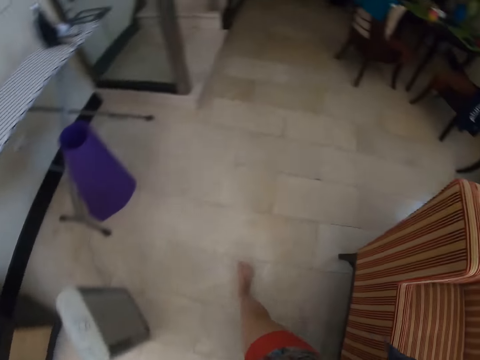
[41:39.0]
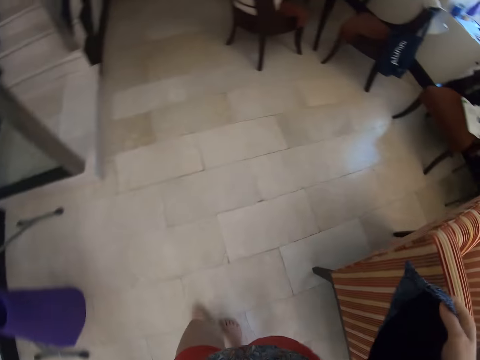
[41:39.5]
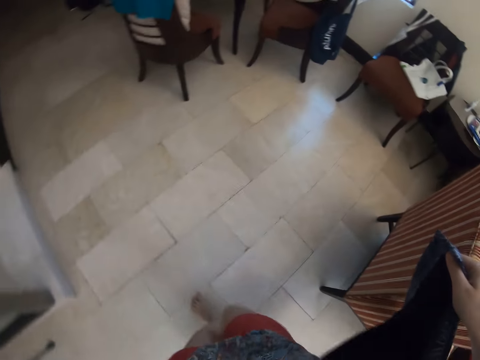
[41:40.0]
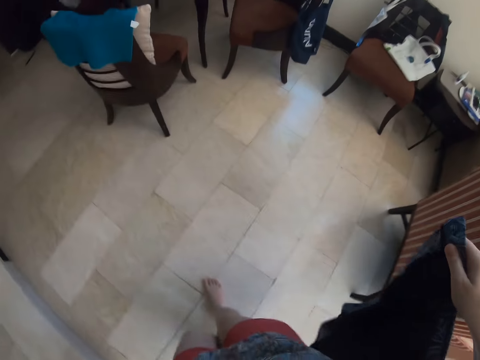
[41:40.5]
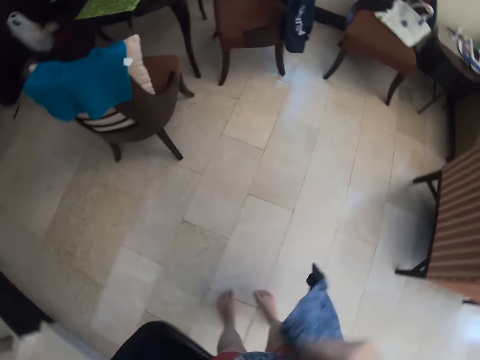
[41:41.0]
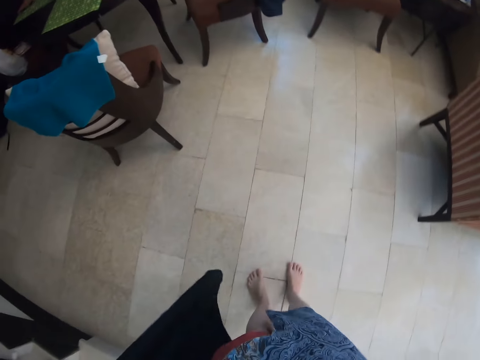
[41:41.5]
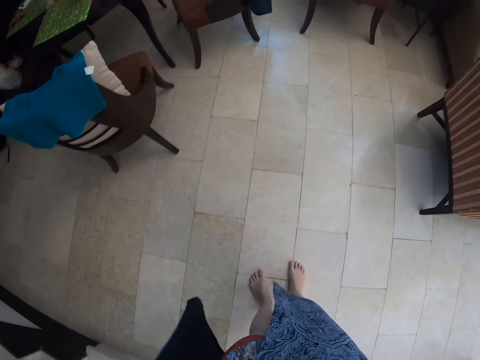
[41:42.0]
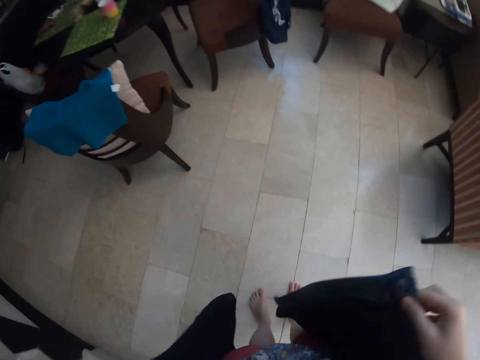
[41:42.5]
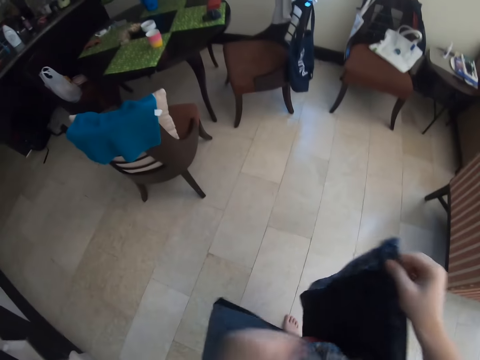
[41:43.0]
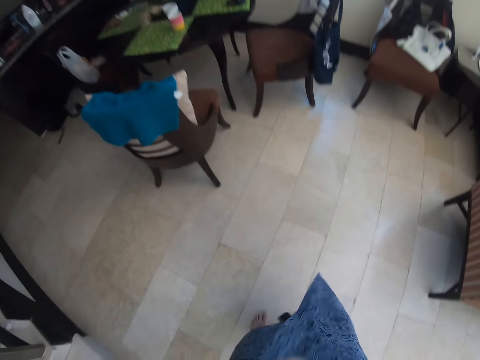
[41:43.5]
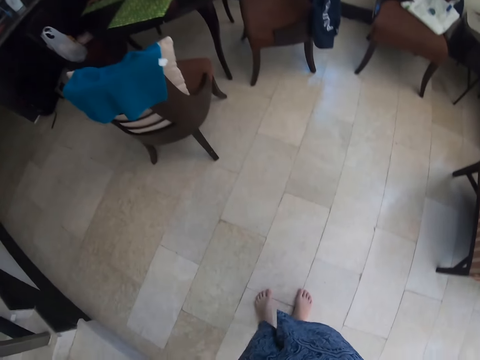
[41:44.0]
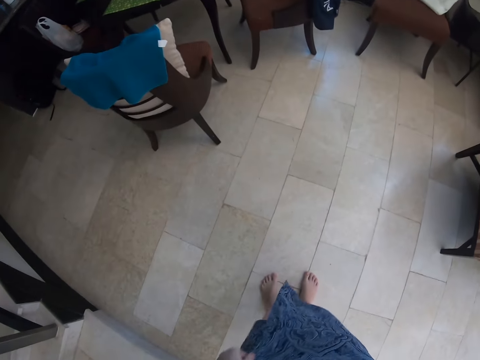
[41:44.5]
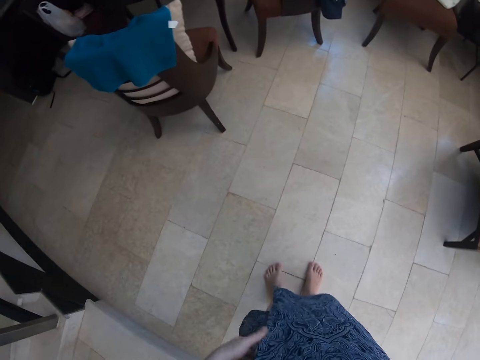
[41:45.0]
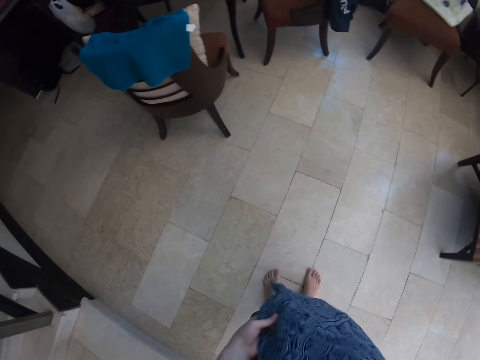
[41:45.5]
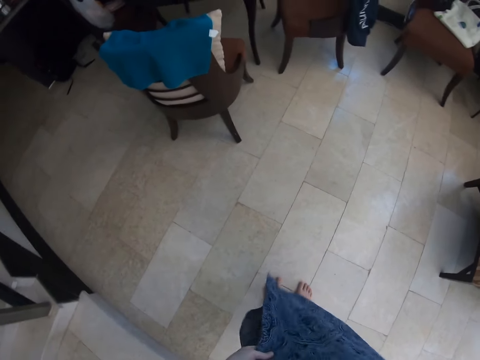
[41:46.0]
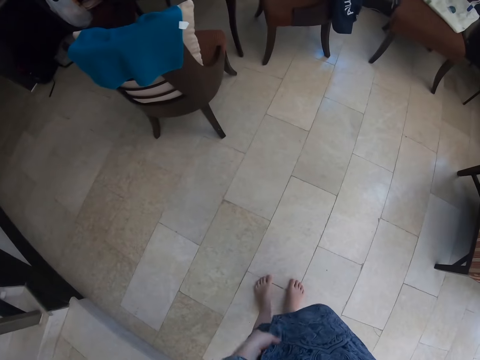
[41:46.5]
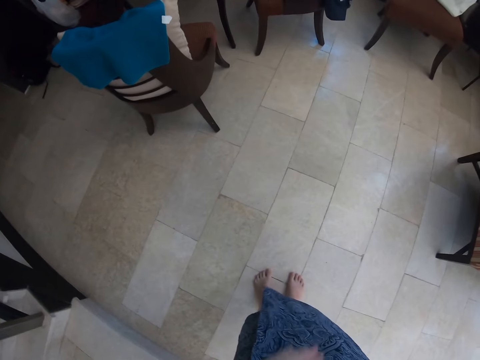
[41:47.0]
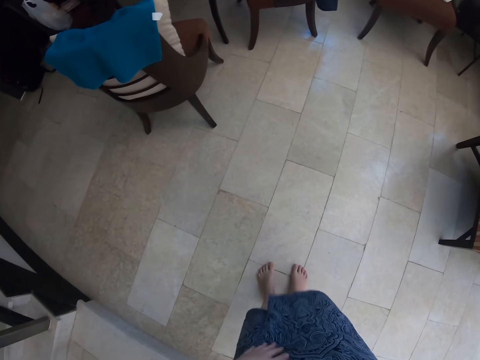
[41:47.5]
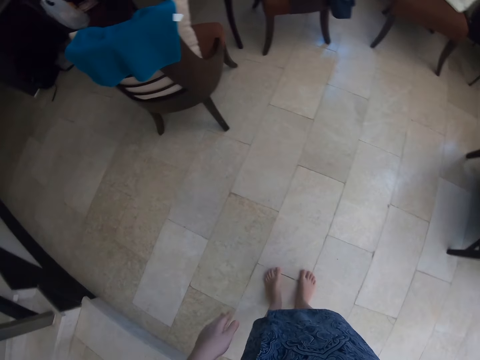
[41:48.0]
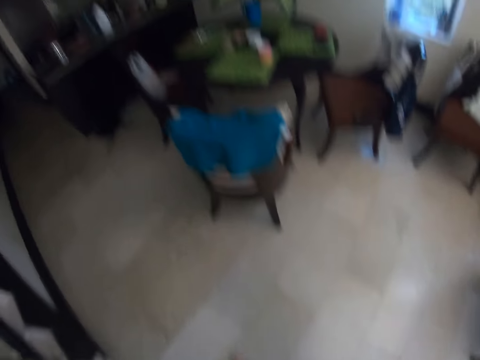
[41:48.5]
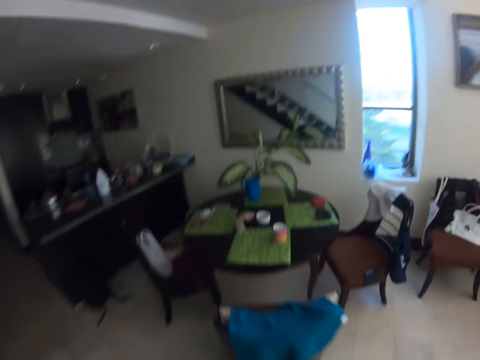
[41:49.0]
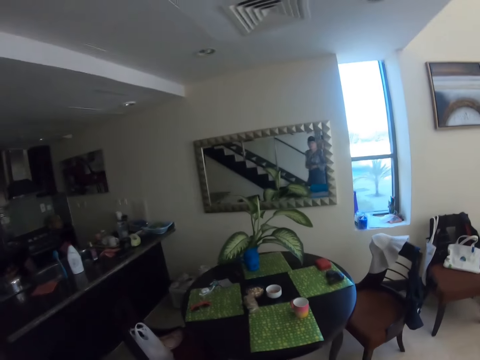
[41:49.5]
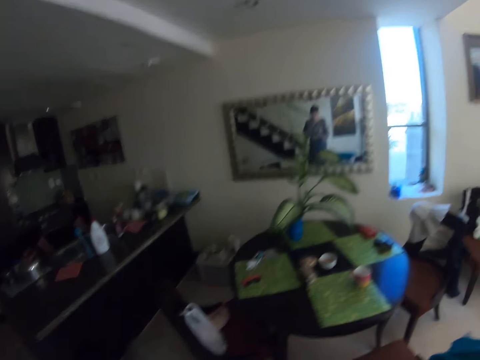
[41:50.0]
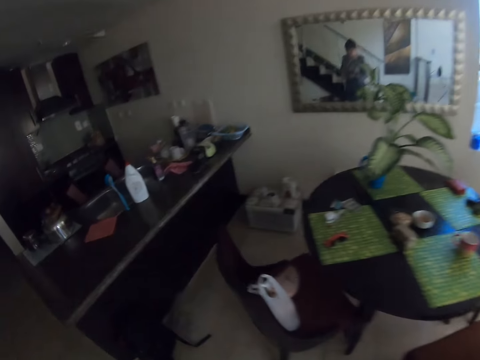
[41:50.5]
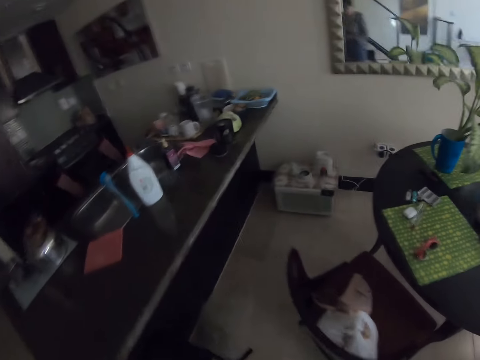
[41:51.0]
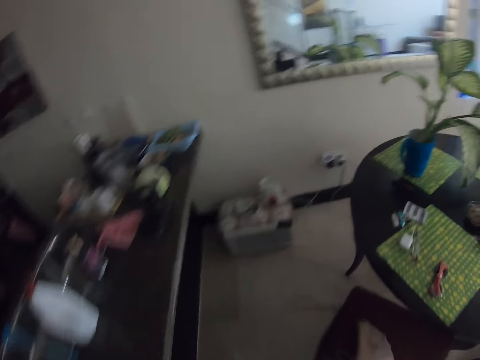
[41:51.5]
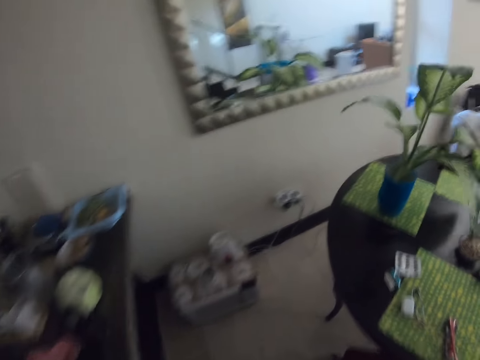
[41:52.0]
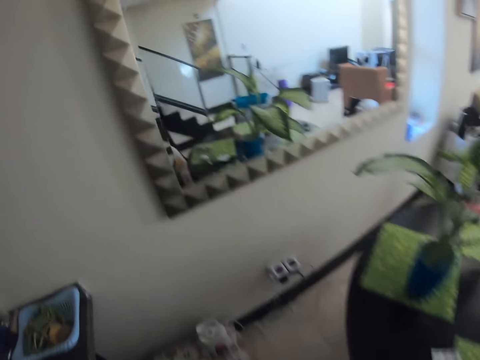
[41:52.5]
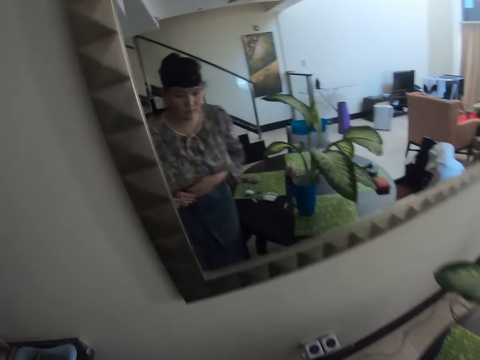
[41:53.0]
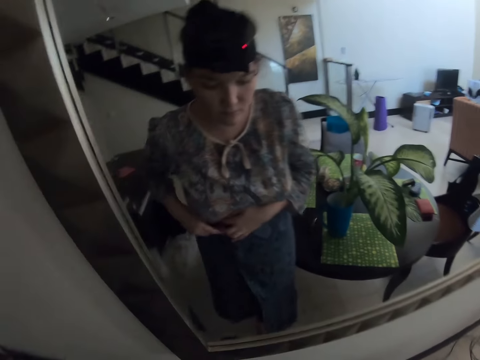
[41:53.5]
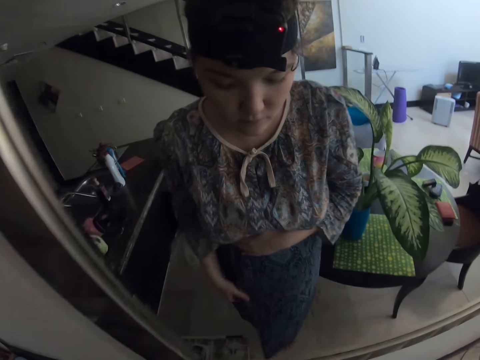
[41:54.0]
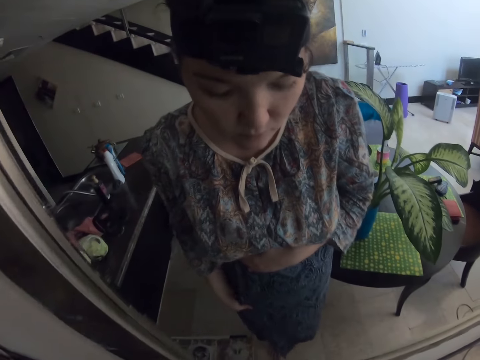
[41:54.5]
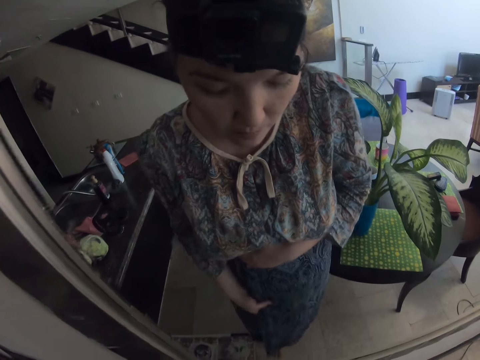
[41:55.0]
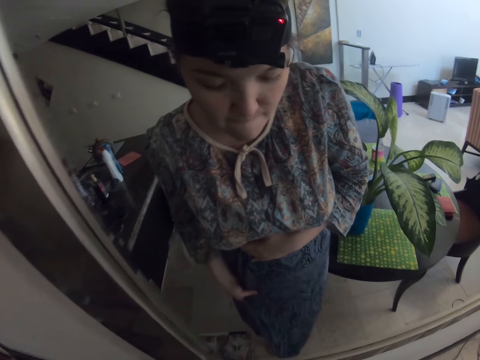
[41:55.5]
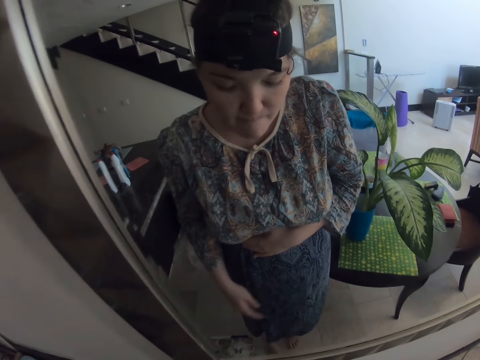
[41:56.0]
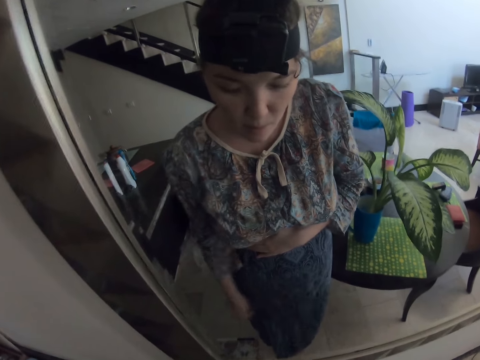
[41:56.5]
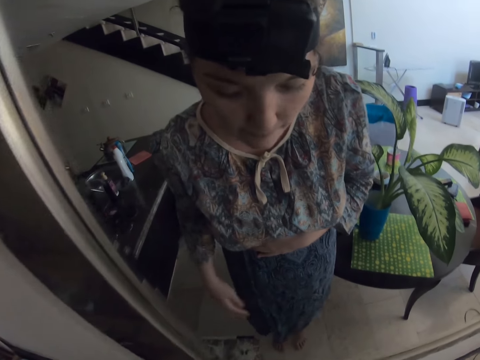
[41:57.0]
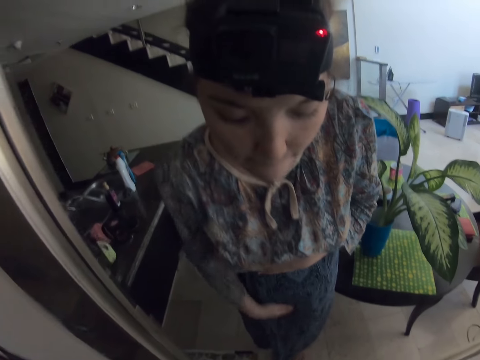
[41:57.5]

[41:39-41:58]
The camera wearer looks at the fabric. They tie the leso. They look around the room. They look at the fabric in the mirror. They walk around the room. They look at the fabric in the mirror.

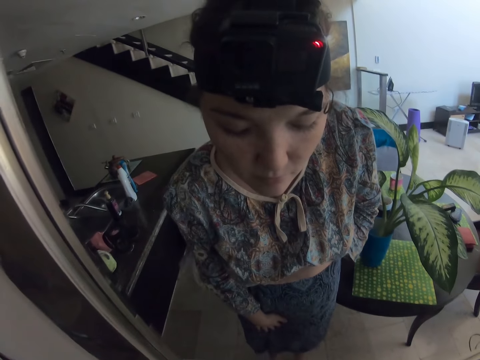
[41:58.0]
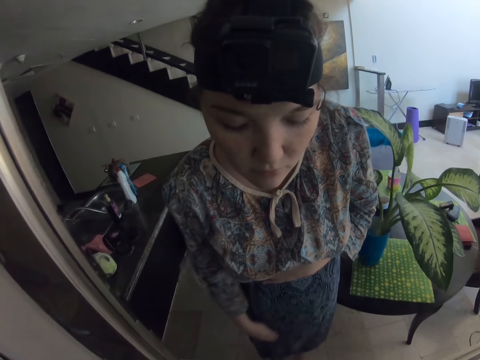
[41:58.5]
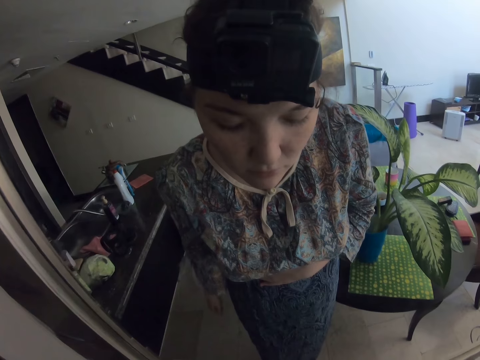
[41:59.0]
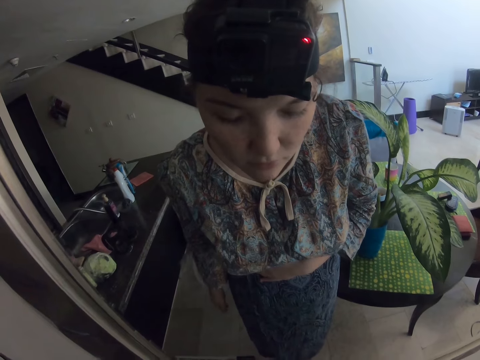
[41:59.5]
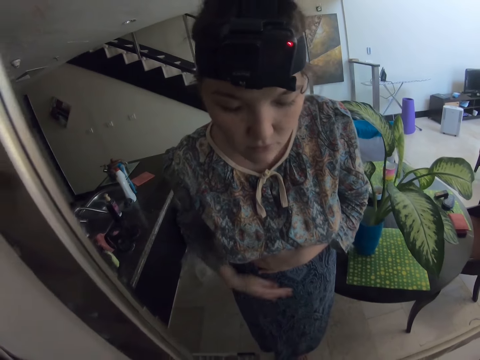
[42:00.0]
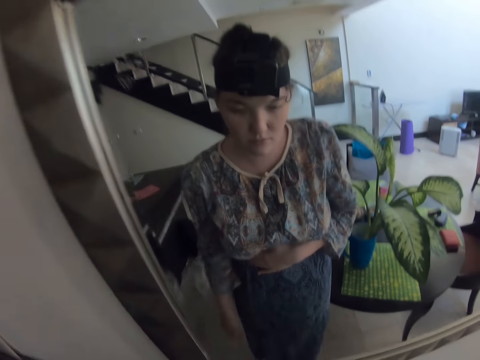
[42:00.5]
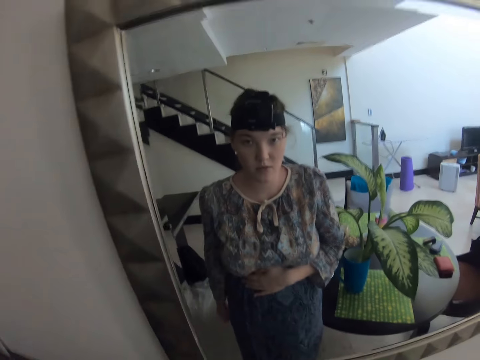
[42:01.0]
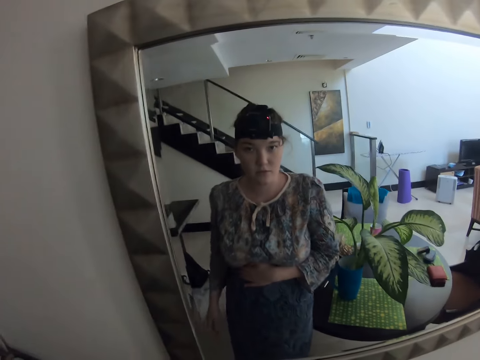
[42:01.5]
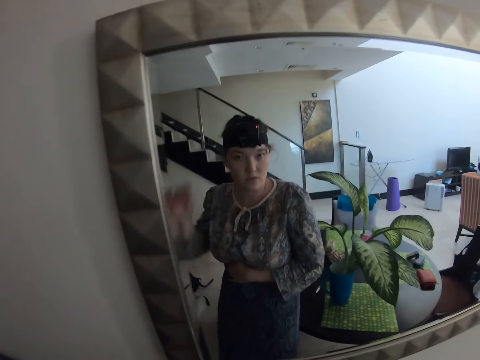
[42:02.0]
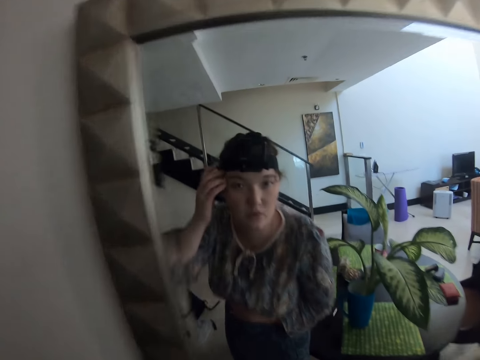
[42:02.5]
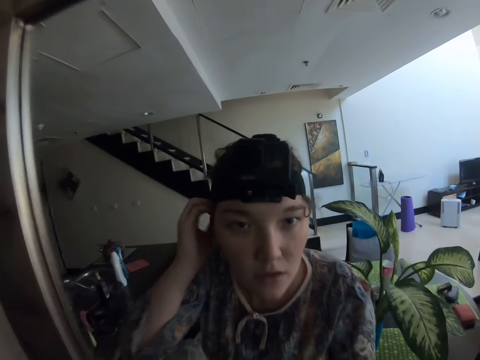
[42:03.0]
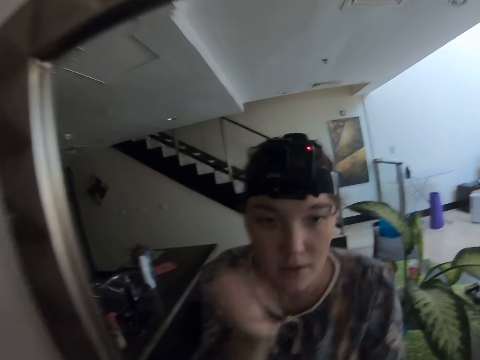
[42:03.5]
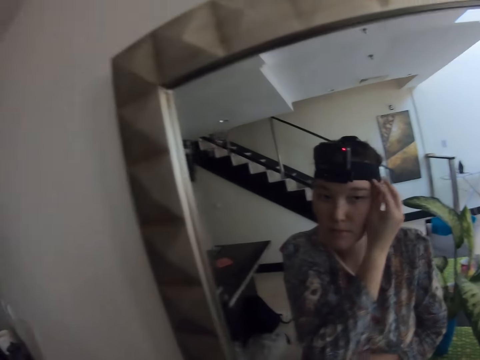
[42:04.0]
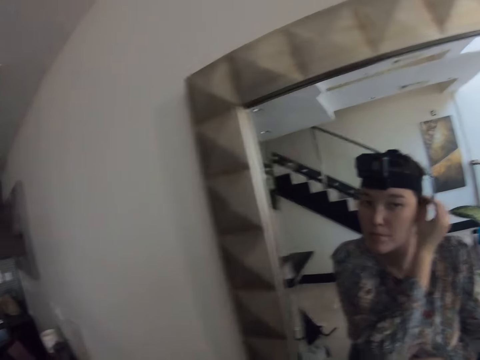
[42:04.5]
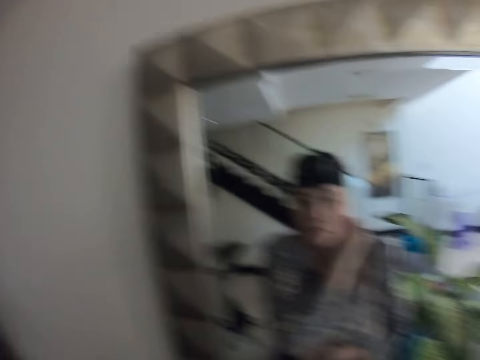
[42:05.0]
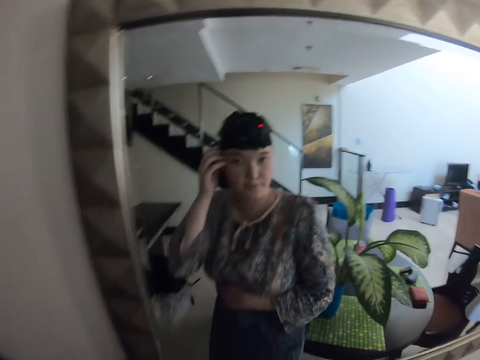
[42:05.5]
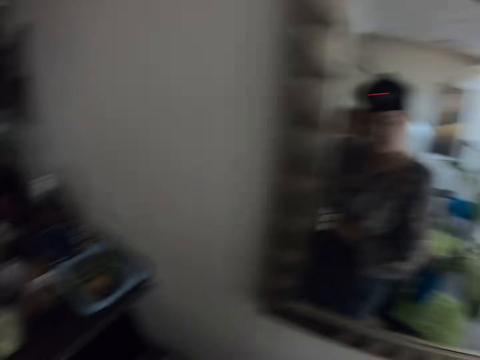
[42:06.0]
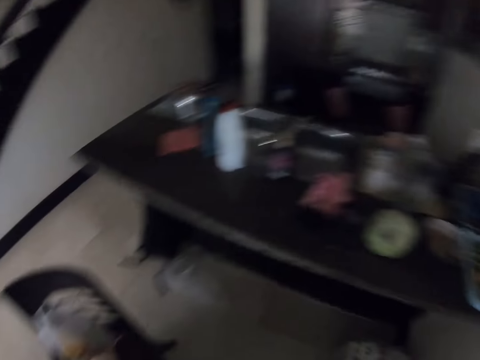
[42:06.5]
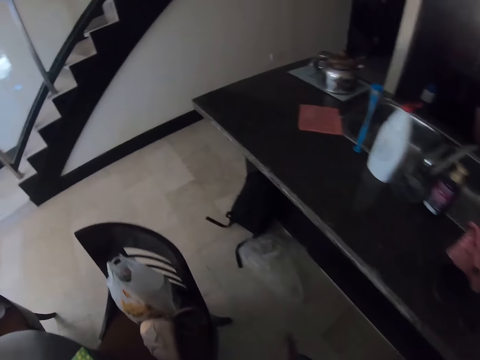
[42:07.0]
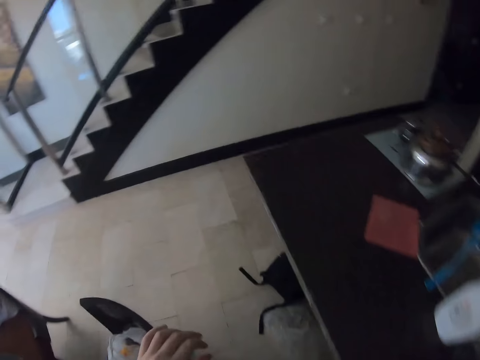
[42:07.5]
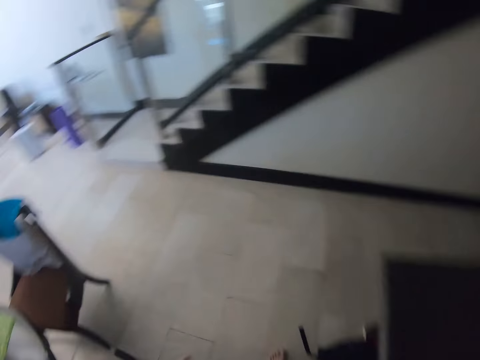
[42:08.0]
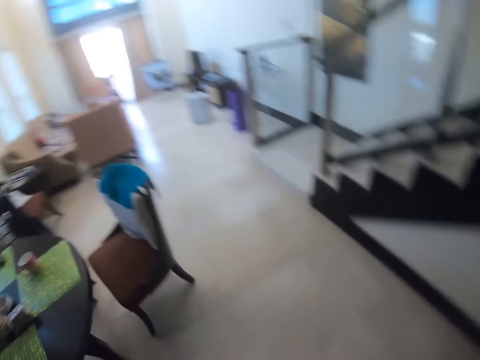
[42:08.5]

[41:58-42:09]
The camera wearer touches the leso. She touches her head. She turns around. She walks around the room.
